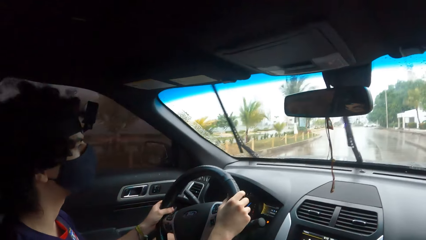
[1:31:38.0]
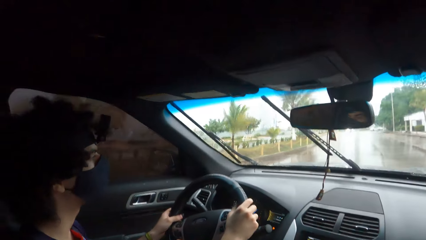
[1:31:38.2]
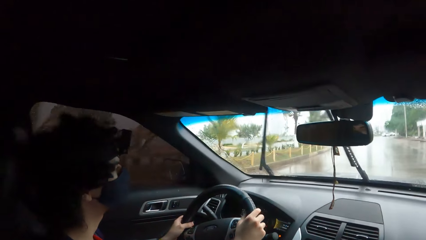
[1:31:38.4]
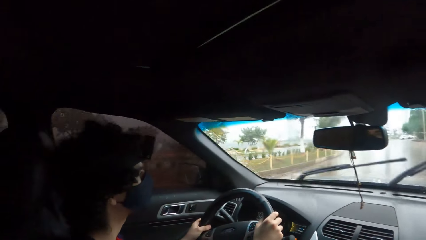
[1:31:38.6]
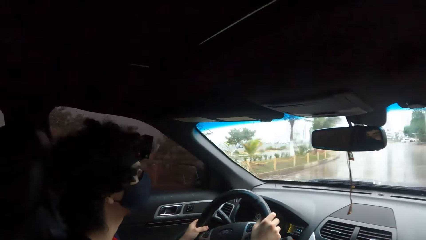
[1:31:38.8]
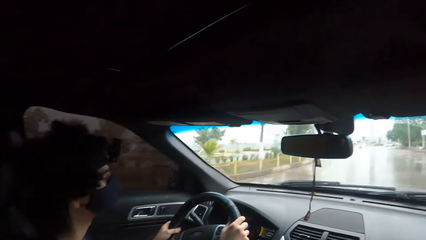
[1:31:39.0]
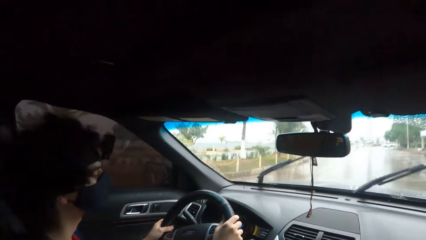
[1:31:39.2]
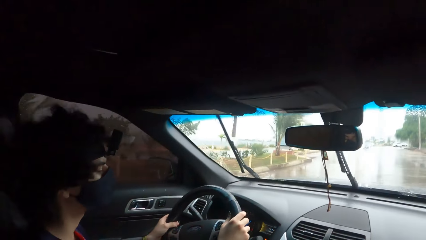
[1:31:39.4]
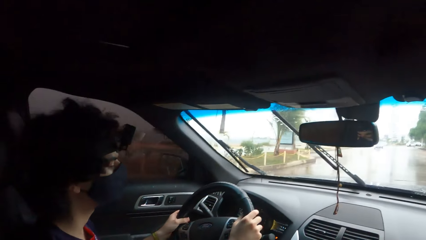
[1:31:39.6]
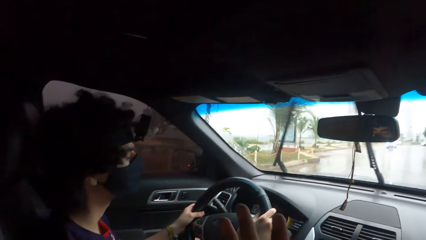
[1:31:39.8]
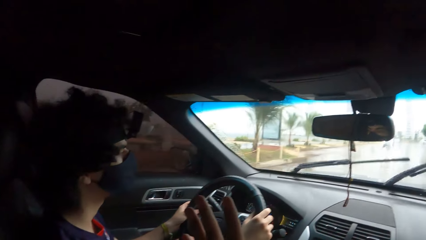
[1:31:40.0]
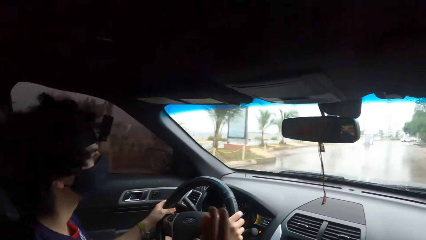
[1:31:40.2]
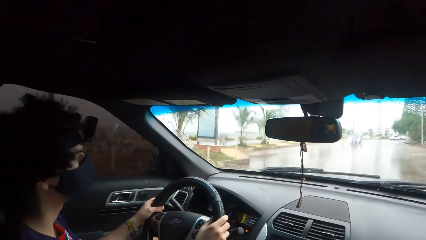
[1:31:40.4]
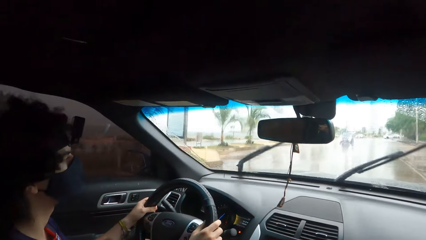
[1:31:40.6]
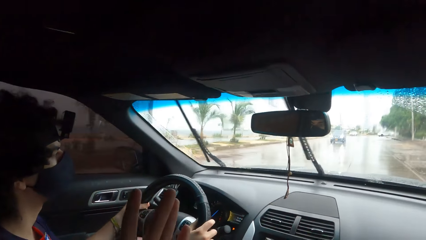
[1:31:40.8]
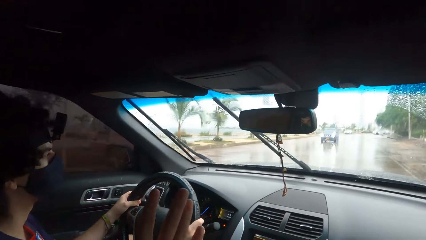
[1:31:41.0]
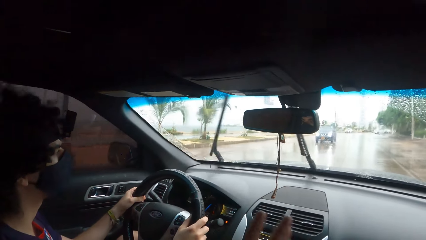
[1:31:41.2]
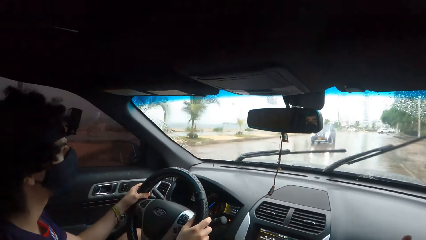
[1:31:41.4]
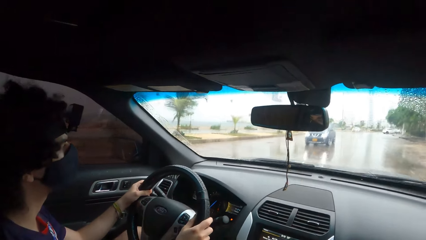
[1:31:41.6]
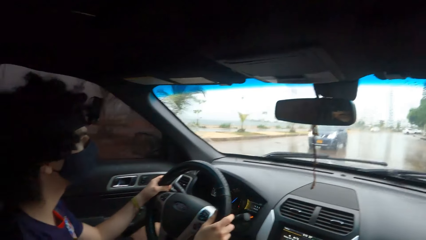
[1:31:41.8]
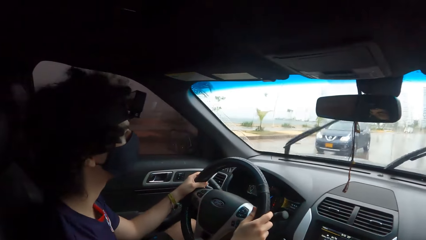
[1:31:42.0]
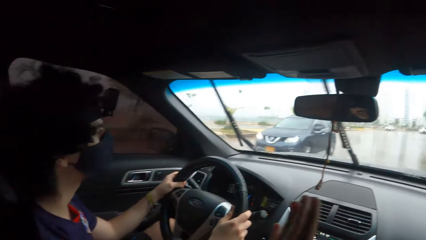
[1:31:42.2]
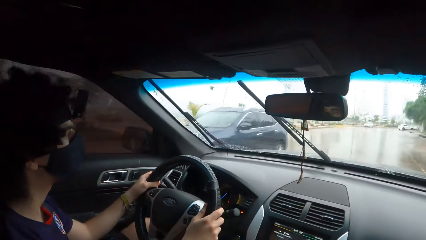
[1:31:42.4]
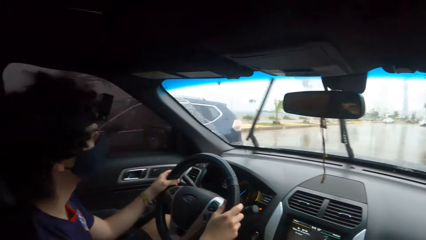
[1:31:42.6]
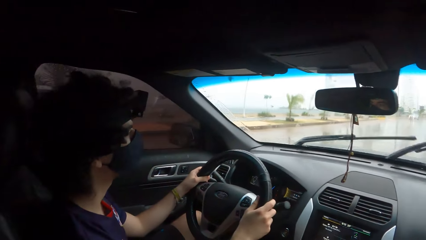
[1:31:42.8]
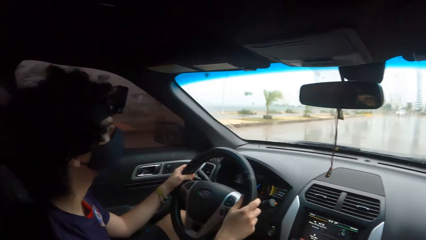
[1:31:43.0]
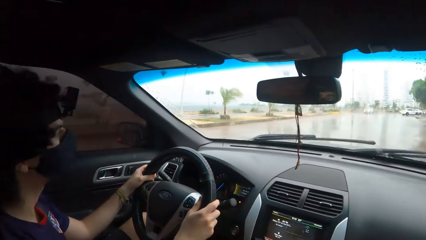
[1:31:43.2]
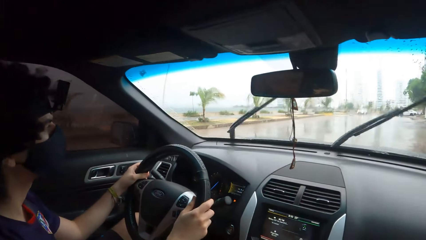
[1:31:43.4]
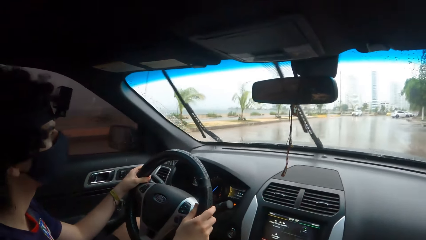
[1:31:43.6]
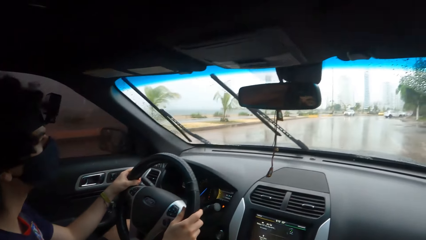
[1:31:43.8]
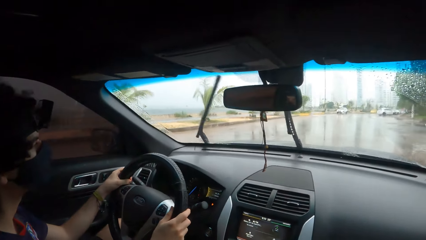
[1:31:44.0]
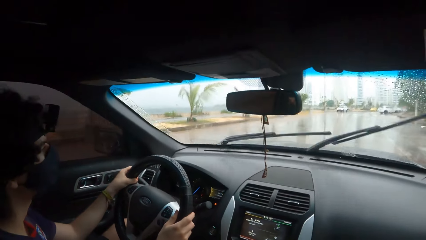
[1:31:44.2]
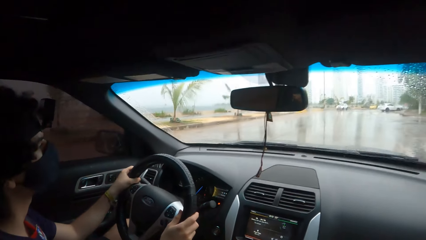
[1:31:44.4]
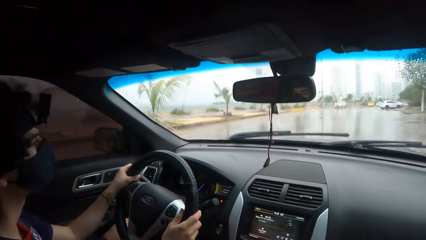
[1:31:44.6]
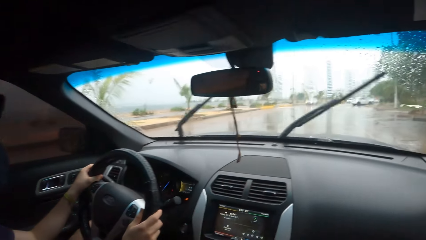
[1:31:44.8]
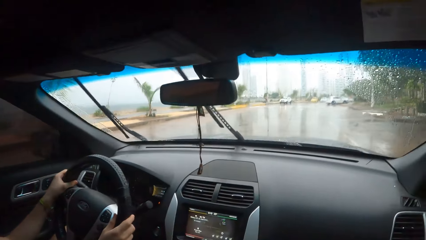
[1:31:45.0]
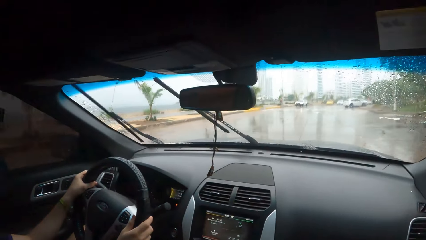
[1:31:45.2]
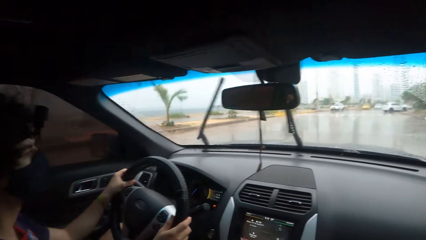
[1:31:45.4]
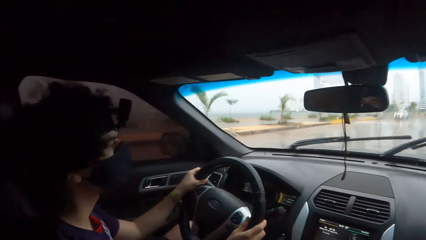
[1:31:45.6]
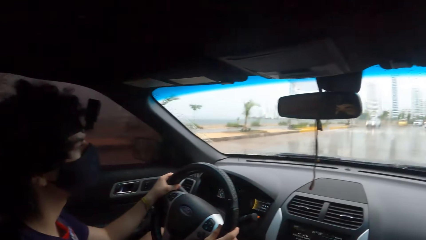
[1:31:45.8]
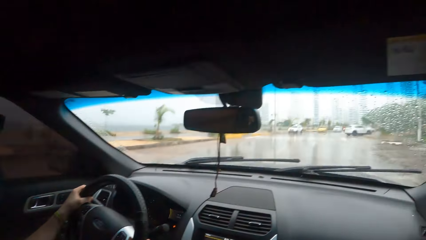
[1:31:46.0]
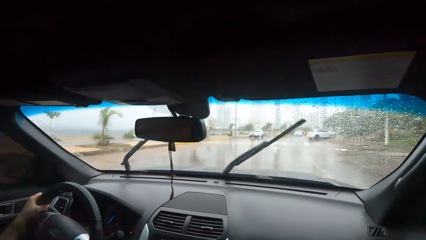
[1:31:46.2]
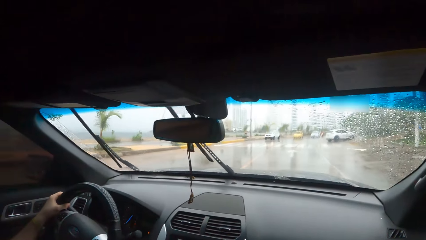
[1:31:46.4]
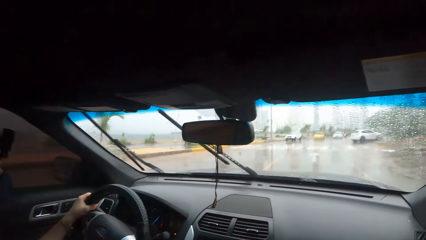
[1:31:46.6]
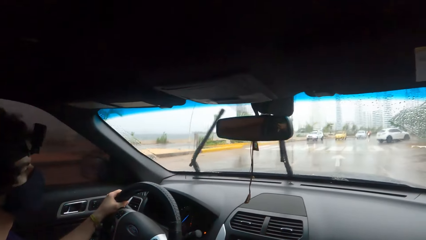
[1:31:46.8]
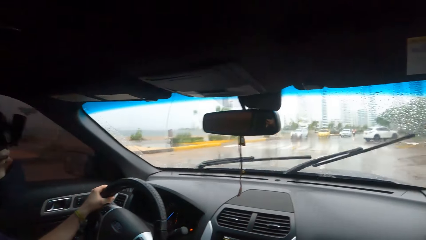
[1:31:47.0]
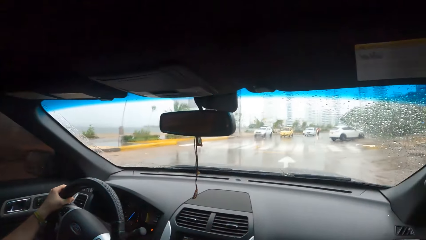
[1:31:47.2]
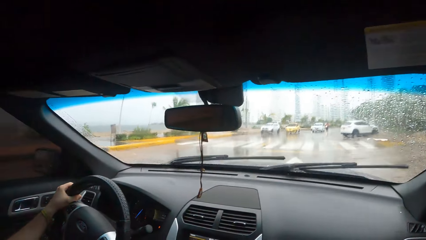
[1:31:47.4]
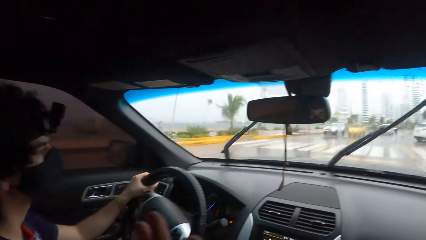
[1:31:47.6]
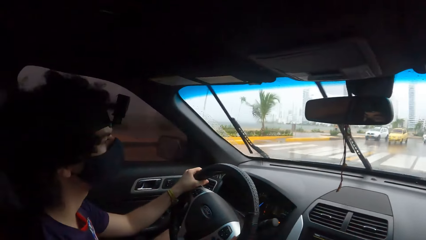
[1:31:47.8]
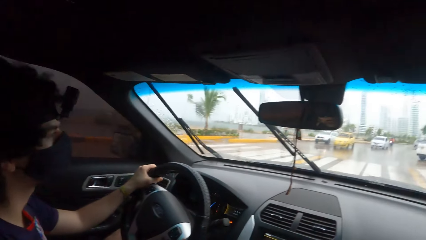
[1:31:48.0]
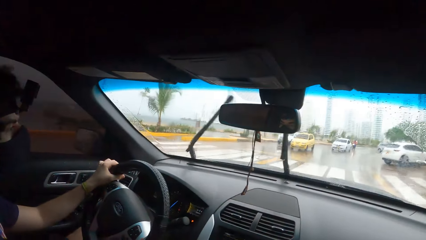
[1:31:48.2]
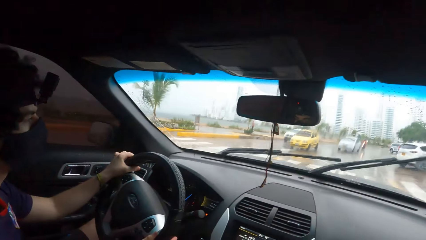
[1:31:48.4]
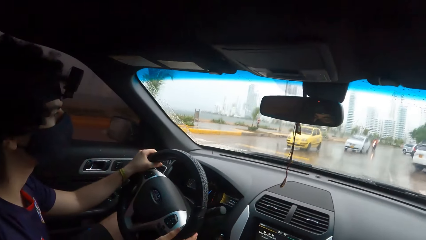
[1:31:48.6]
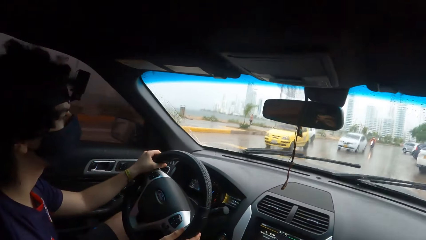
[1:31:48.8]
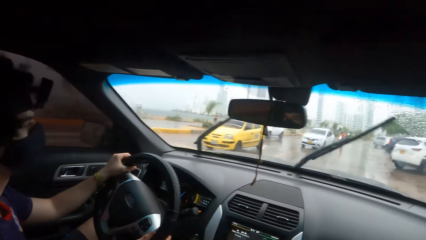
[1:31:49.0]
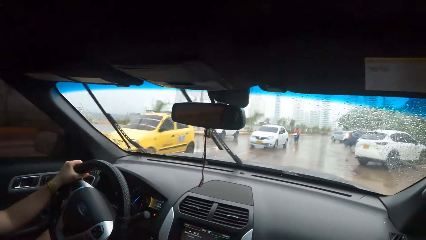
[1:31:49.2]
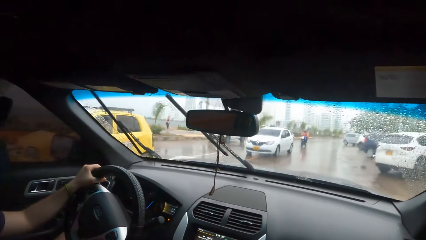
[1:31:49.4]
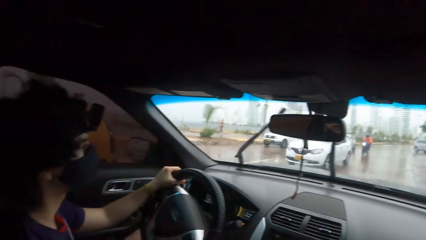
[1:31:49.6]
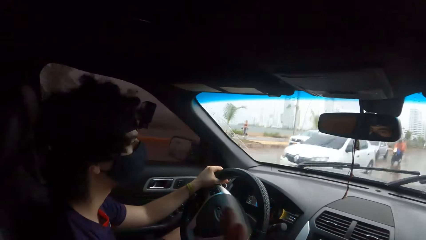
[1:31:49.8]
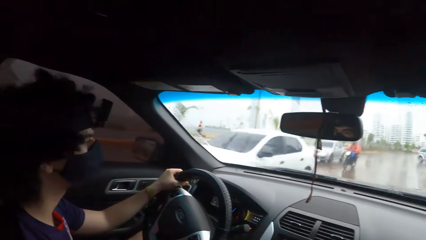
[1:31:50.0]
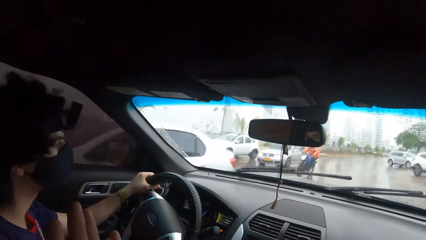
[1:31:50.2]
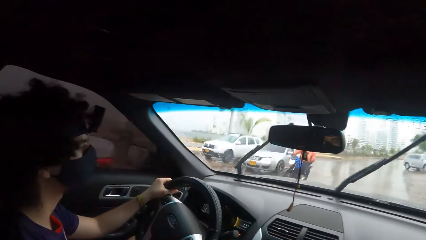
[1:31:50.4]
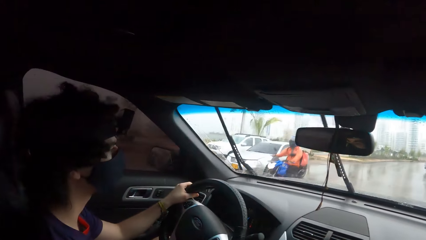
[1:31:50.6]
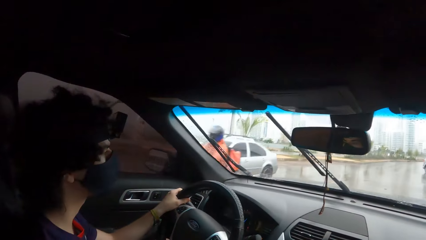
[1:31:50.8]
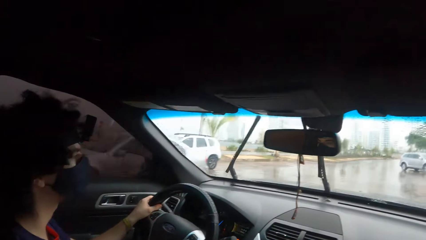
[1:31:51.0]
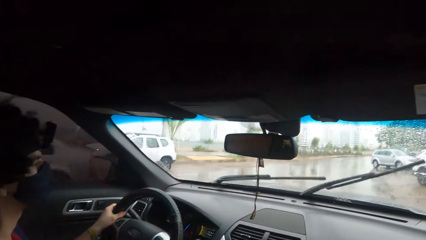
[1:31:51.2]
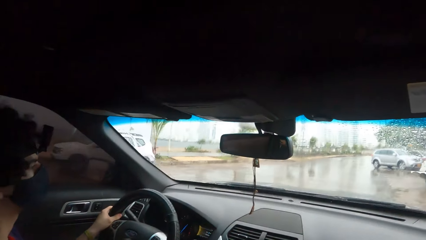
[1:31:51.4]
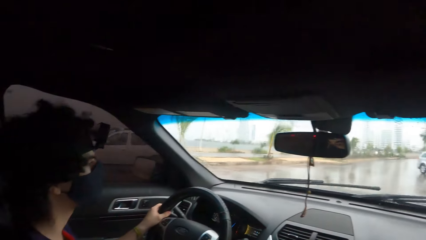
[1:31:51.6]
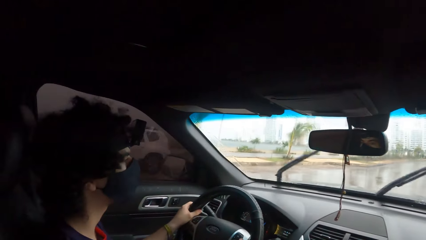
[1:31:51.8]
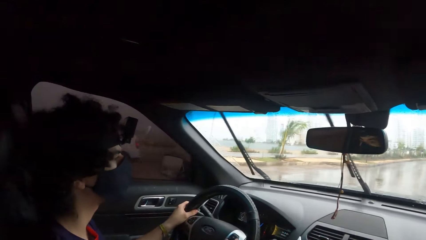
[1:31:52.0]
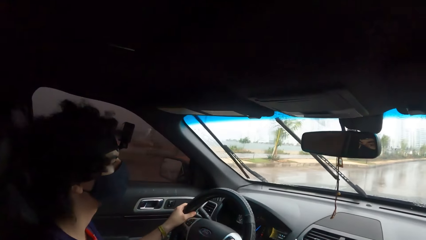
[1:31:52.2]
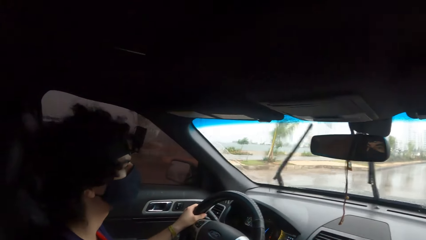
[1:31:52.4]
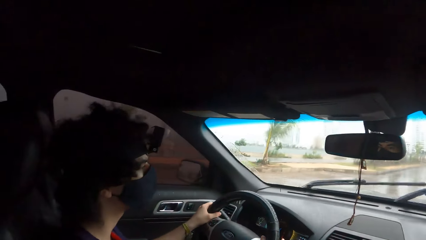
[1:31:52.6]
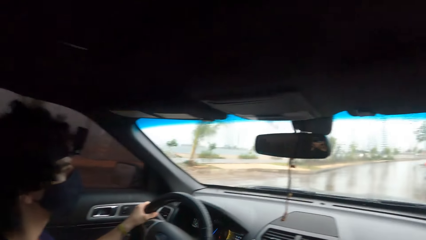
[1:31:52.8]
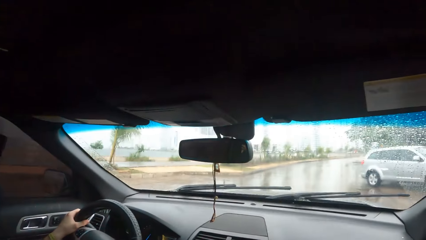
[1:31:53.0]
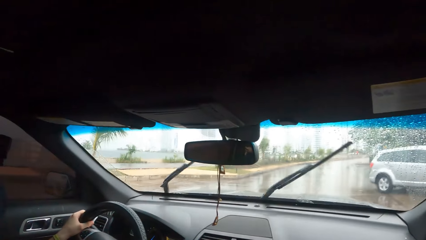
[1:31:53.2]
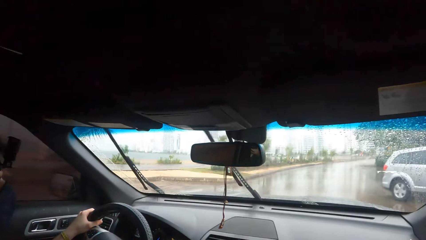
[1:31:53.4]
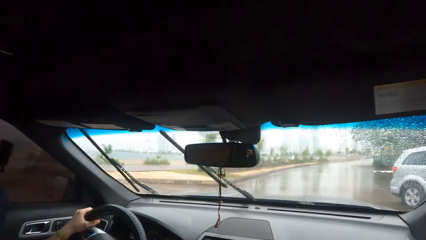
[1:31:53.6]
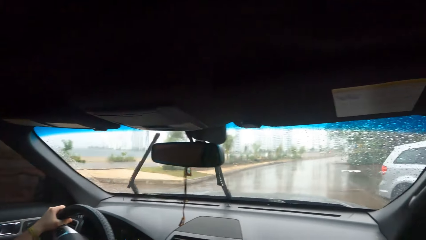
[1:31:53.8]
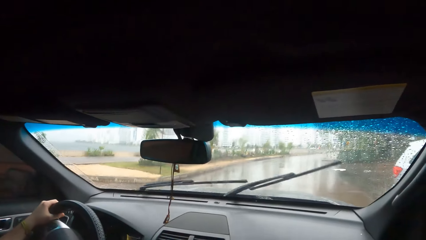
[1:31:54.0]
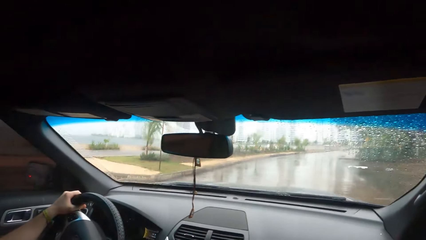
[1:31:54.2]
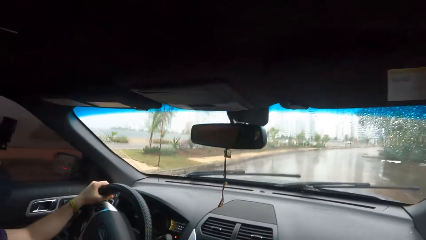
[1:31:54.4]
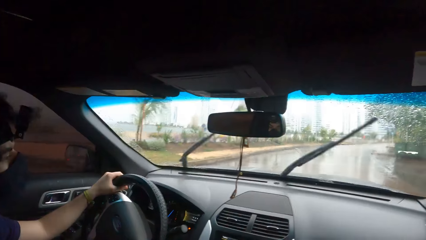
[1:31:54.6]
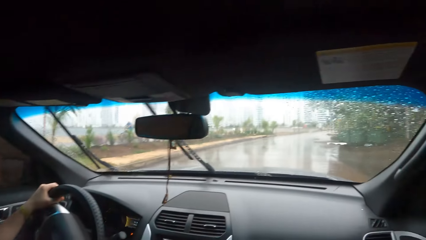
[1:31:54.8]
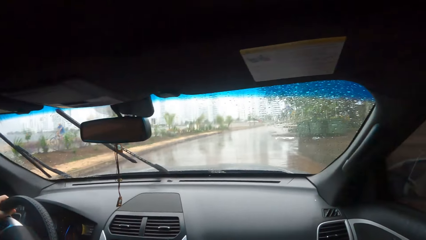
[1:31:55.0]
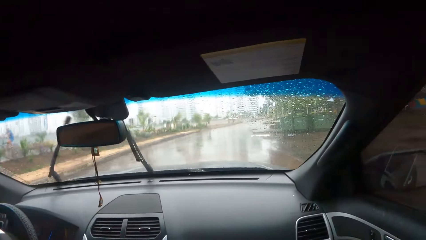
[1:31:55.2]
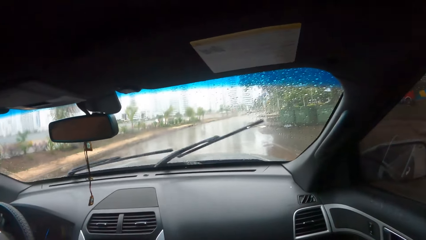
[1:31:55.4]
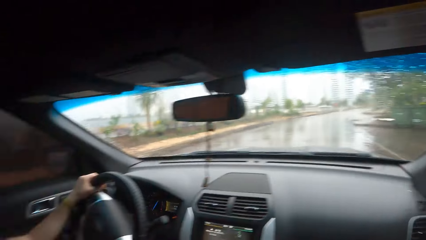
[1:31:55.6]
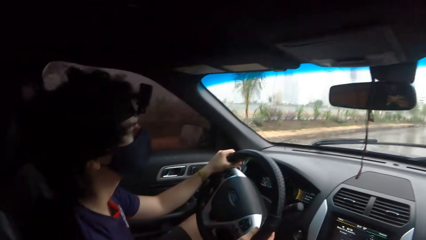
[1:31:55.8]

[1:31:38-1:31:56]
The camera wearer looks outside the car window. They interact with a man and use hand gestures. The man drives the car. The camera wearer looks forward.
